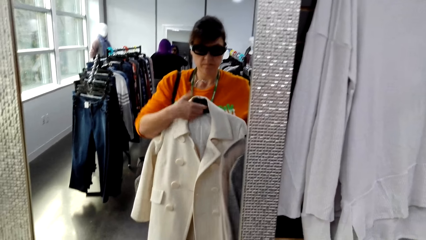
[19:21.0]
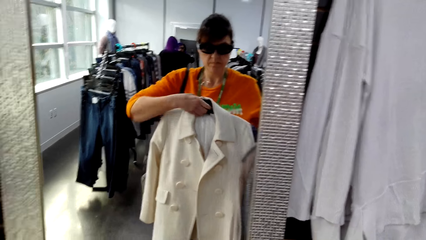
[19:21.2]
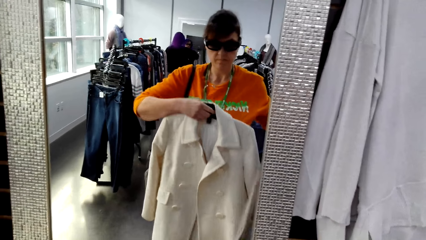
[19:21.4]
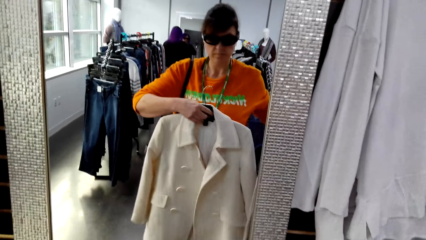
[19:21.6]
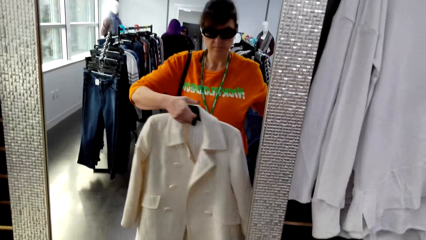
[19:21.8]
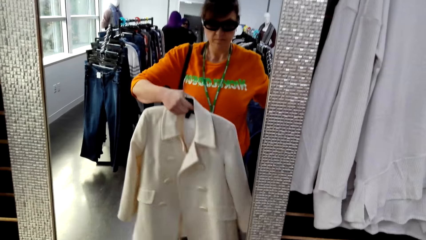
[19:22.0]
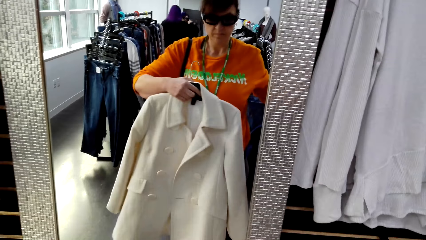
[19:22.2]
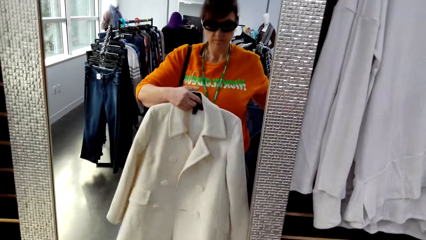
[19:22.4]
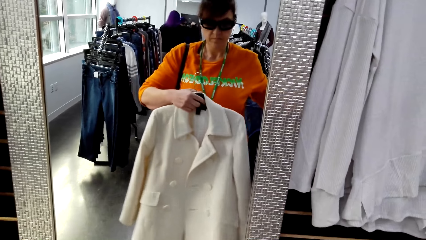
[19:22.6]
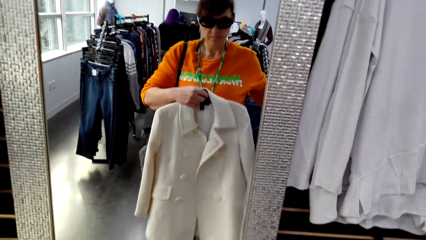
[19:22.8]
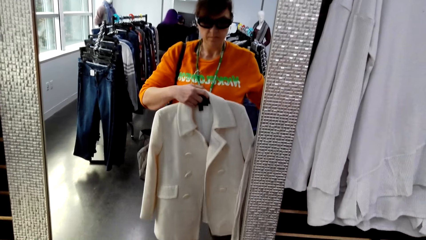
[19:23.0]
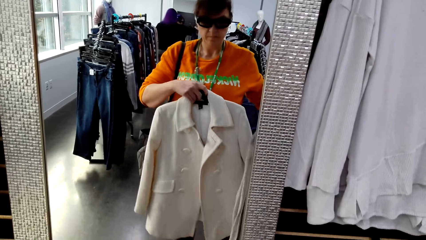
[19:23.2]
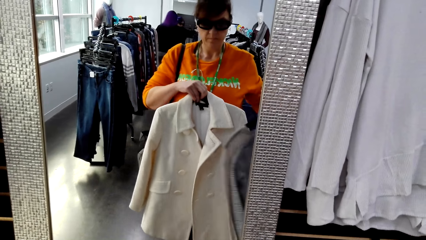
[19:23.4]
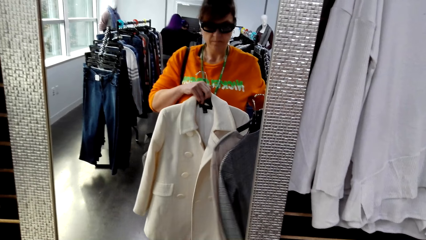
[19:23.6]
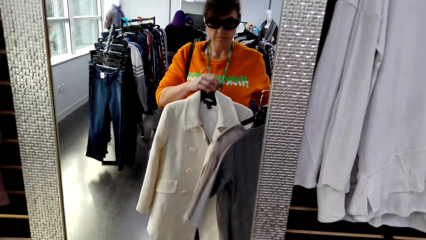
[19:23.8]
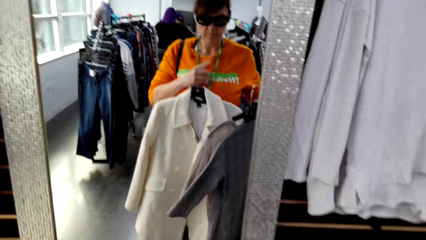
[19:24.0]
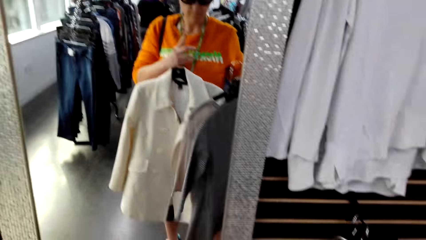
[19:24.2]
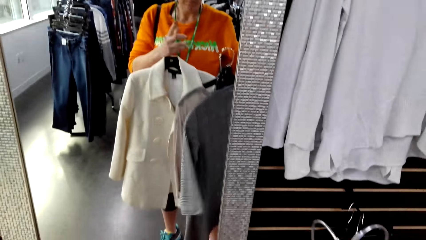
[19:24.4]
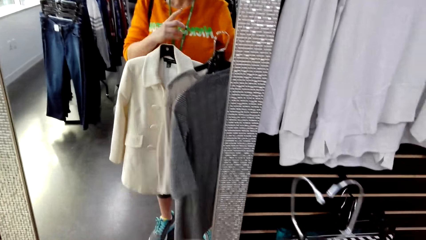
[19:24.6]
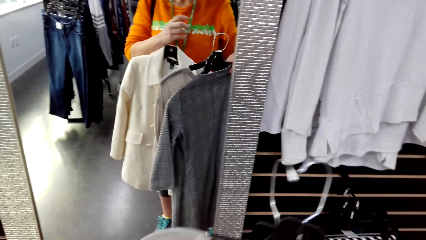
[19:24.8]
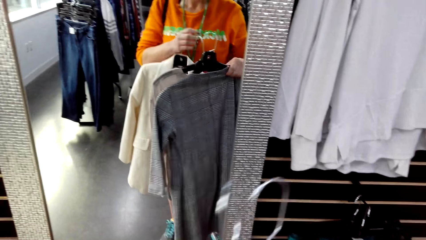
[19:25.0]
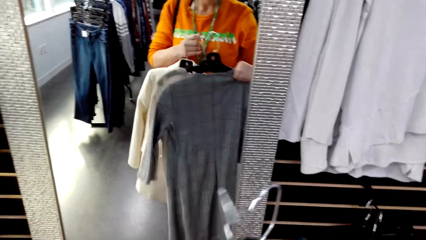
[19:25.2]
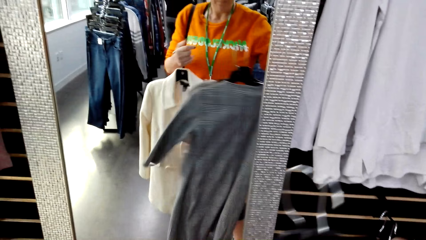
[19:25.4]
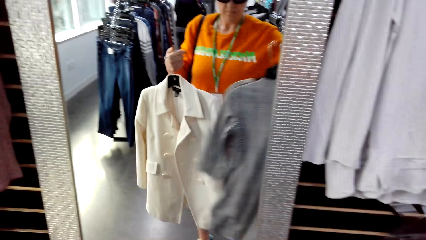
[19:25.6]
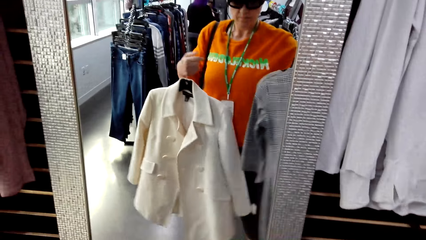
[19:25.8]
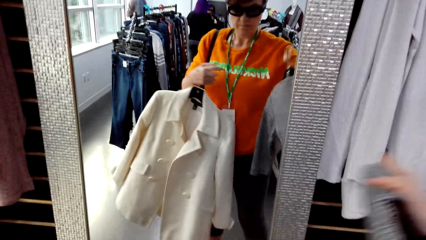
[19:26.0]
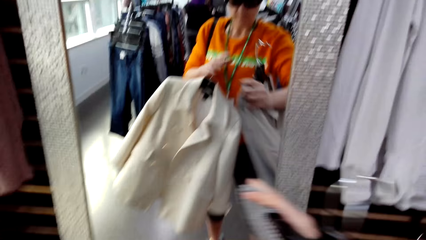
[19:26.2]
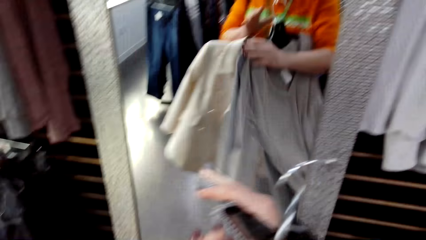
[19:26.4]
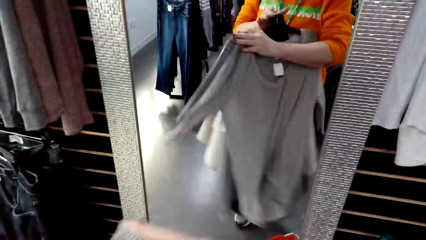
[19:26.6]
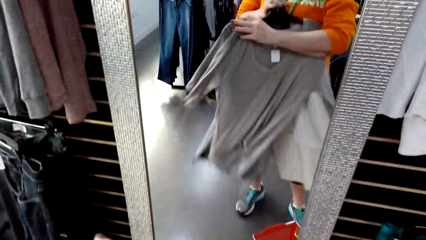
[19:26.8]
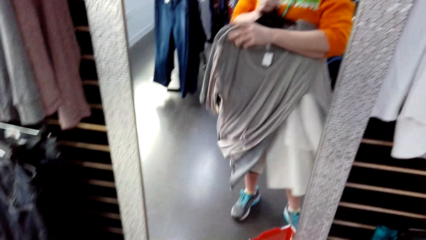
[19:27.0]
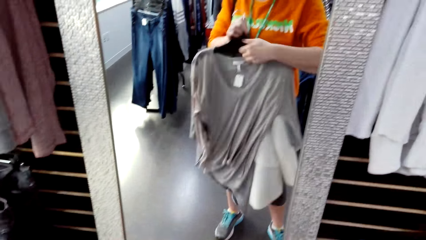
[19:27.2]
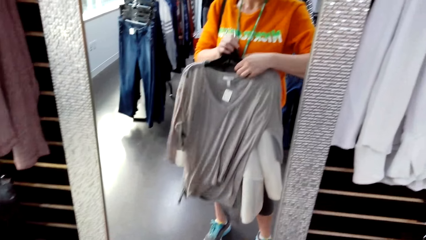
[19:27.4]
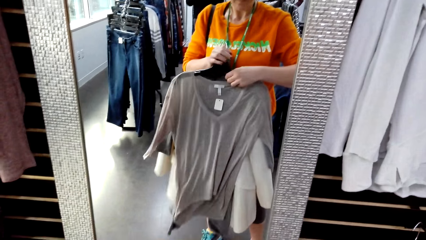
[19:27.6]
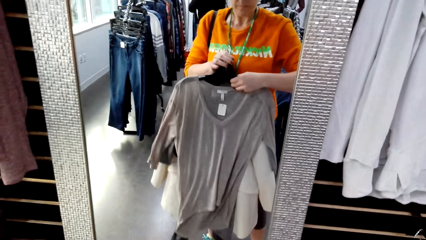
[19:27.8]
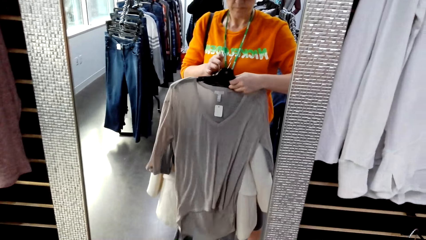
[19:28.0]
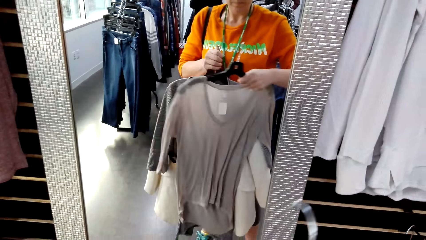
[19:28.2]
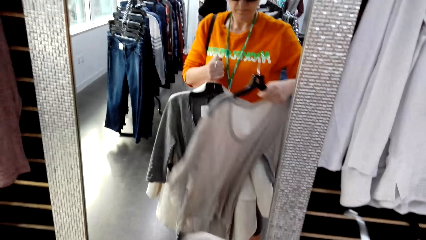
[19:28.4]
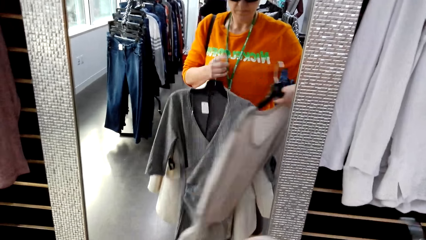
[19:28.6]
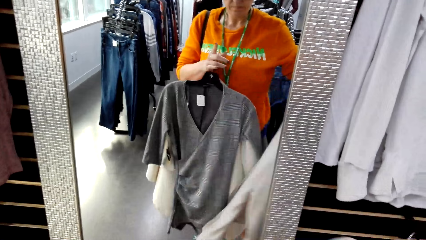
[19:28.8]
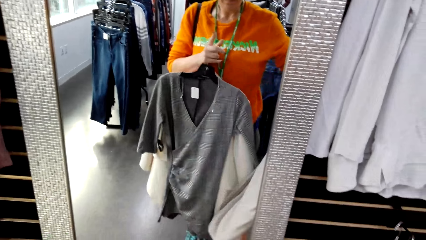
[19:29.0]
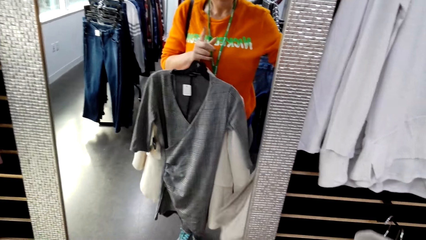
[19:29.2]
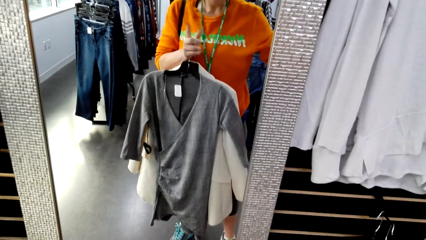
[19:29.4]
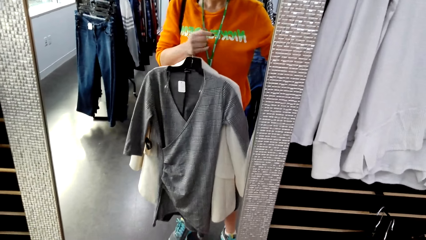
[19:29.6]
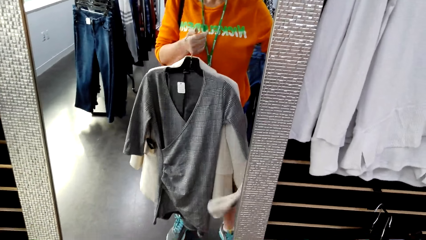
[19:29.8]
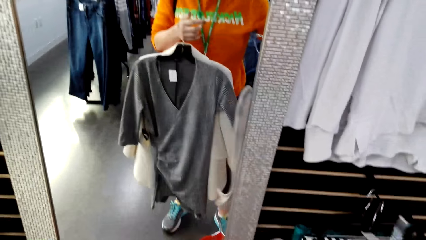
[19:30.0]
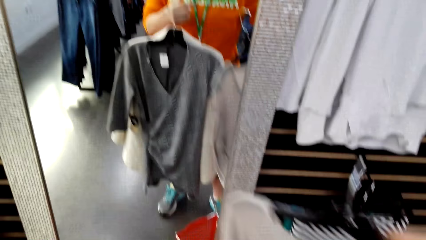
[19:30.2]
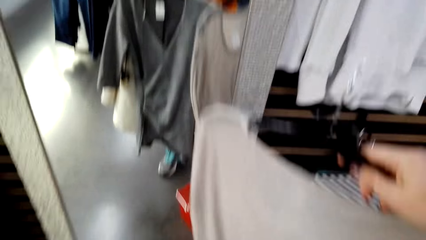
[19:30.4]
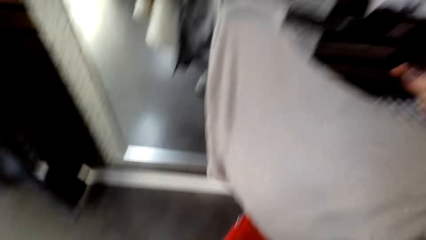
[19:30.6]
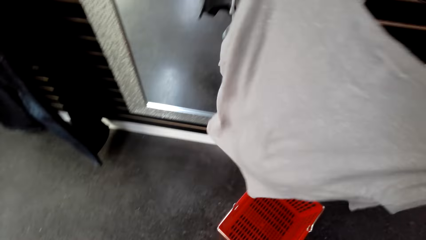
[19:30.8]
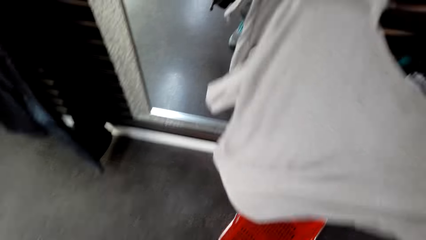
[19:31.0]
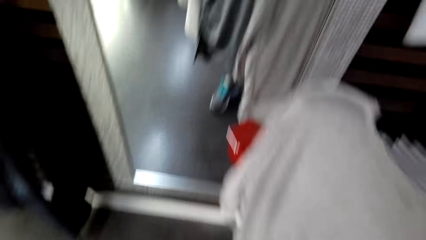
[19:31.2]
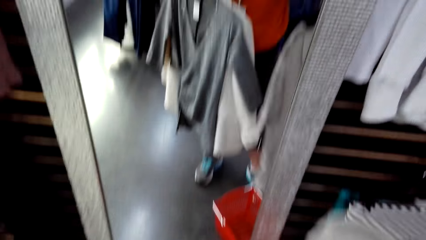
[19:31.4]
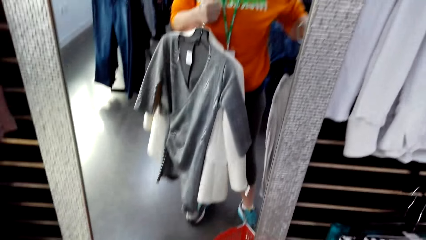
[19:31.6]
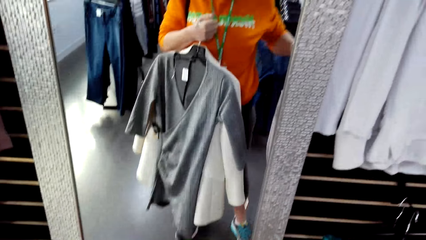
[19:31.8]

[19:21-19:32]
The camera wearer examines the tops on the mirror. They move a hand.

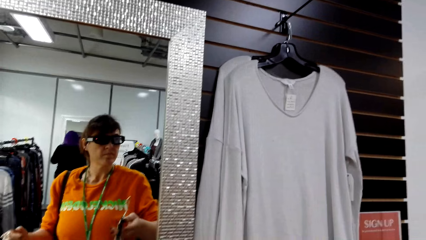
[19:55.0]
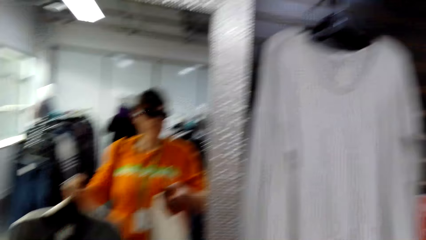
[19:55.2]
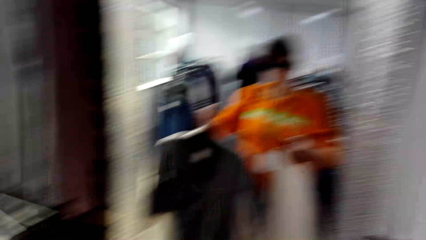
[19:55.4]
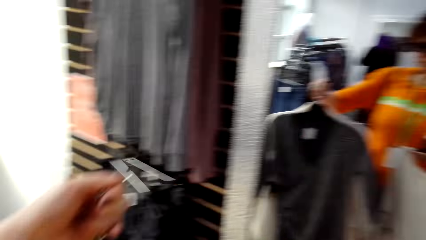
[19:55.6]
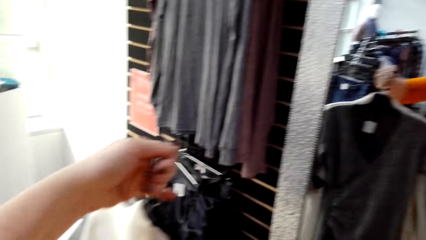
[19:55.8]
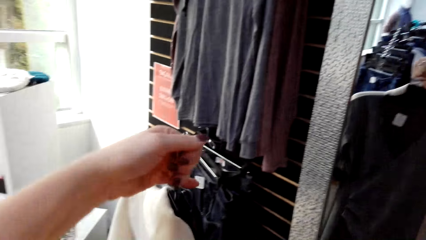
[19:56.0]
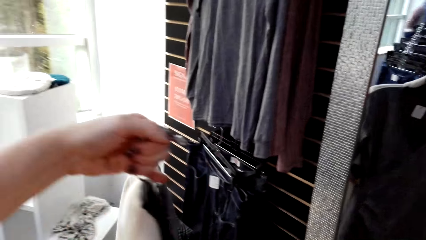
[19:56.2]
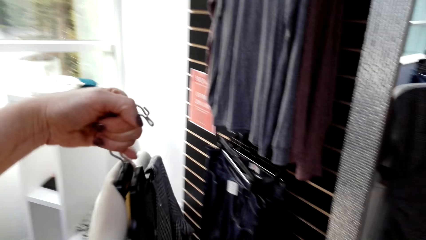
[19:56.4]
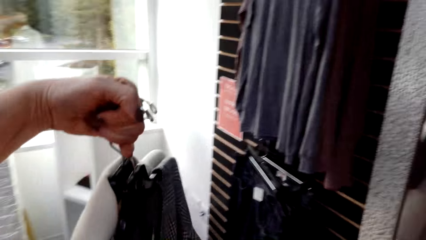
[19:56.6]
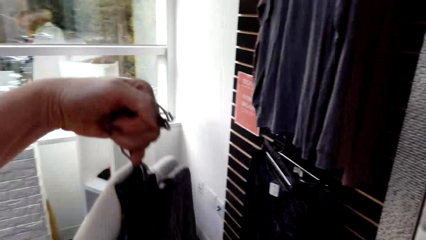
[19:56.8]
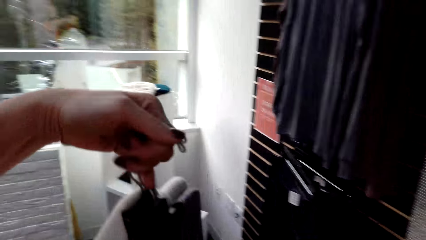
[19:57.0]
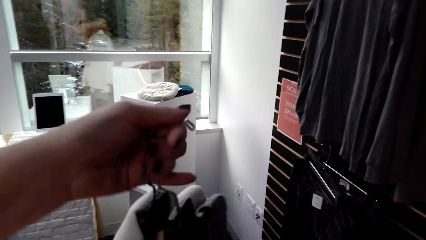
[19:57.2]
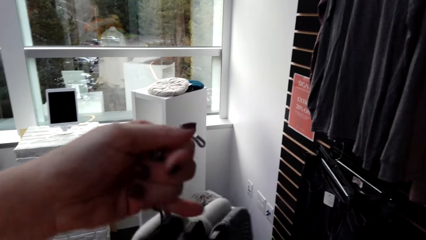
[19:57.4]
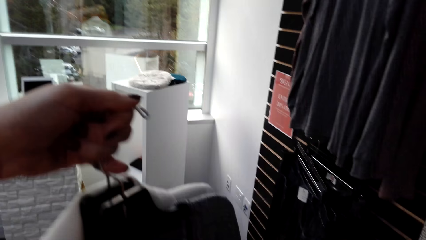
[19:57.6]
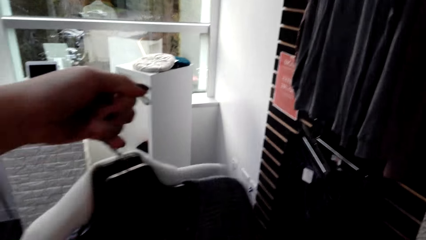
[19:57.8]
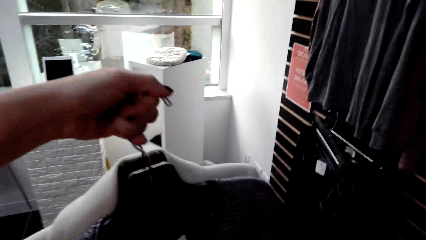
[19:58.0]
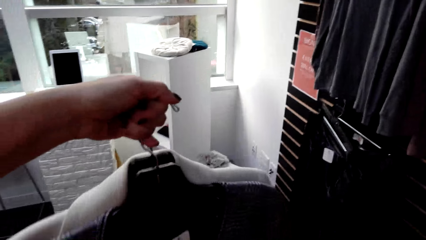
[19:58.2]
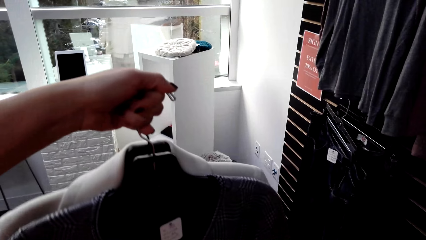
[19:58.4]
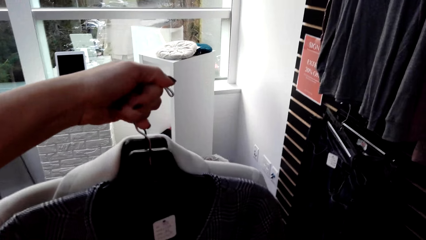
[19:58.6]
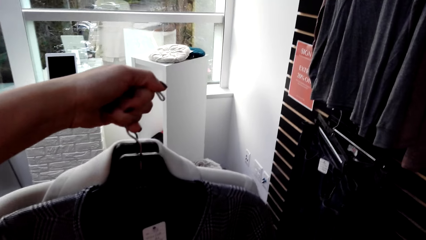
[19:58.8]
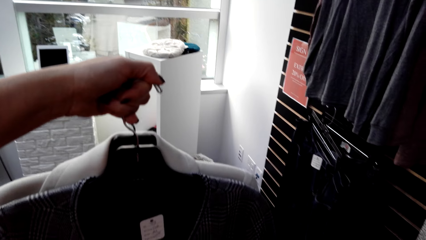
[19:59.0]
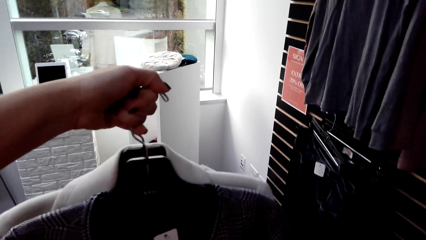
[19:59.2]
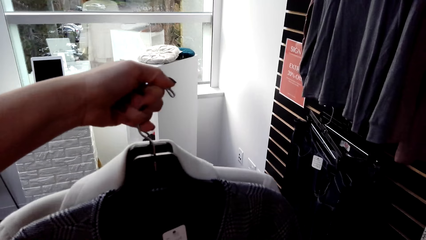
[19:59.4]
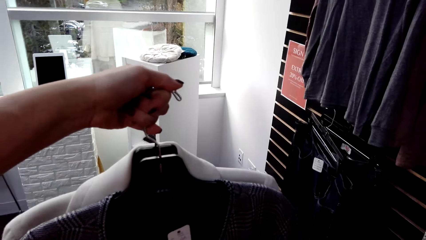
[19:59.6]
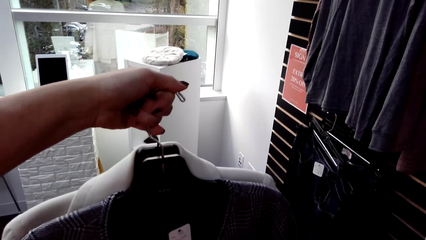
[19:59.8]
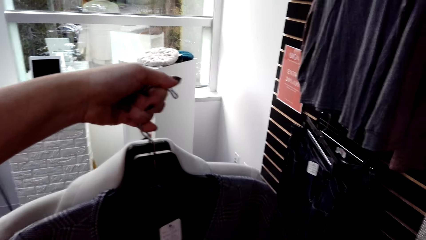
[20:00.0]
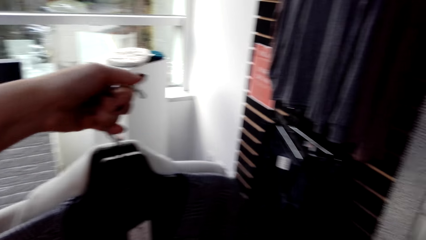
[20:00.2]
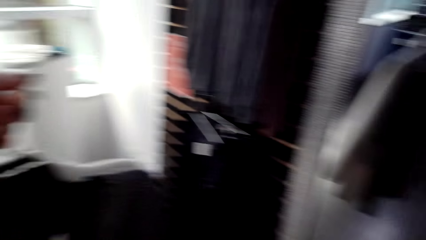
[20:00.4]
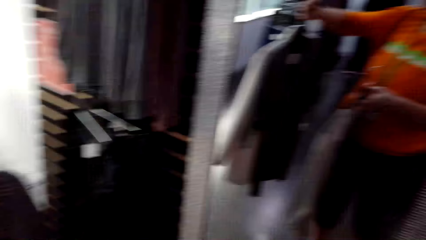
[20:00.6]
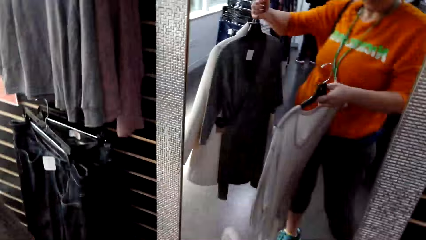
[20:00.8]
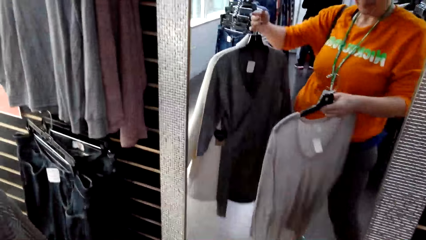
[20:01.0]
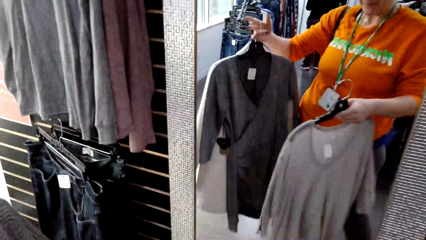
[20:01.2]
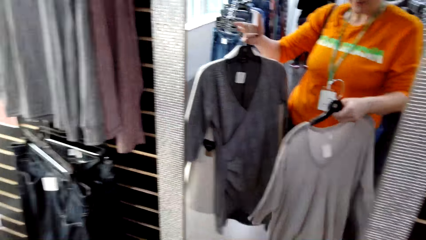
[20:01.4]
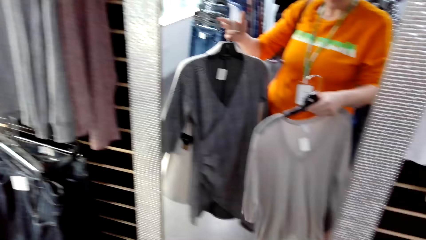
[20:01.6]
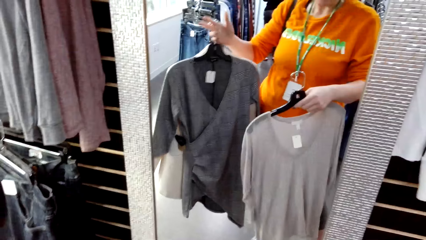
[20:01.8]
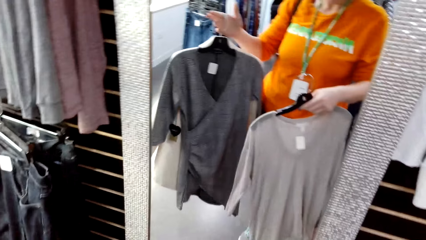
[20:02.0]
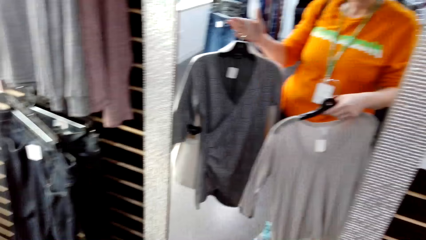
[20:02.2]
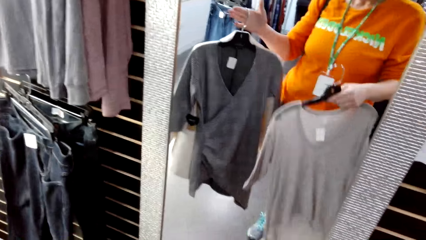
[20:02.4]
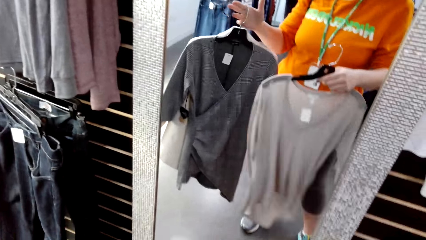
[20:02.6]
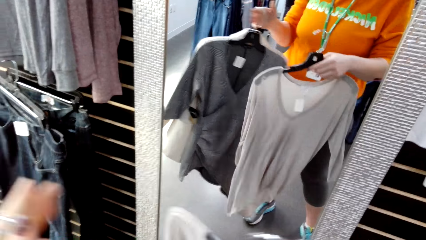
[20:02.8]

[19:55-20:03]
The camera wearer looks around the room. They lift clothes. They examine the clothes. They look around.
